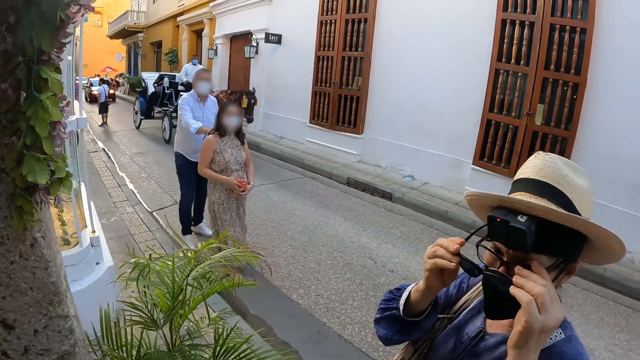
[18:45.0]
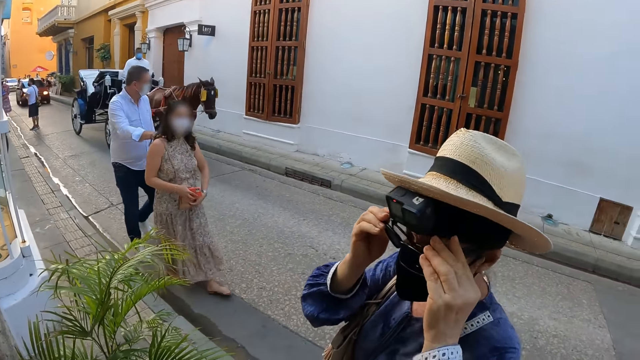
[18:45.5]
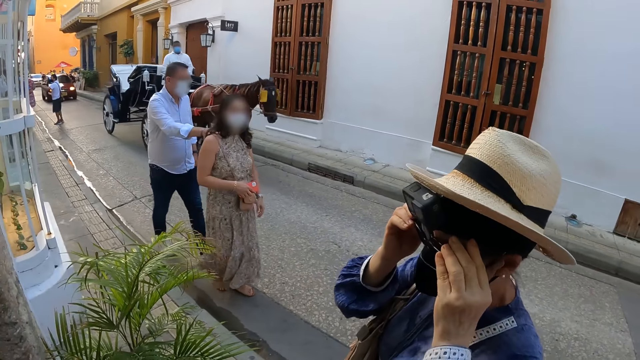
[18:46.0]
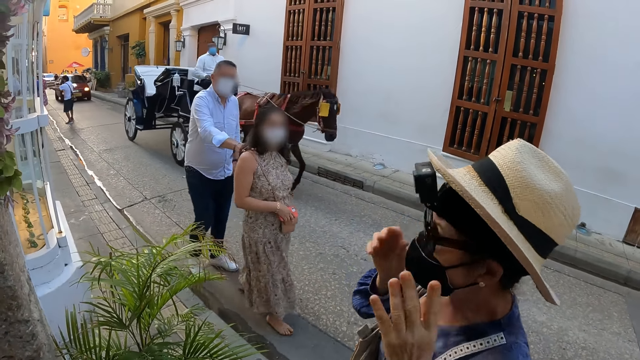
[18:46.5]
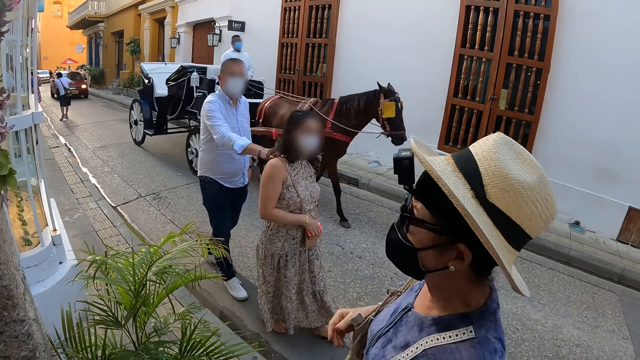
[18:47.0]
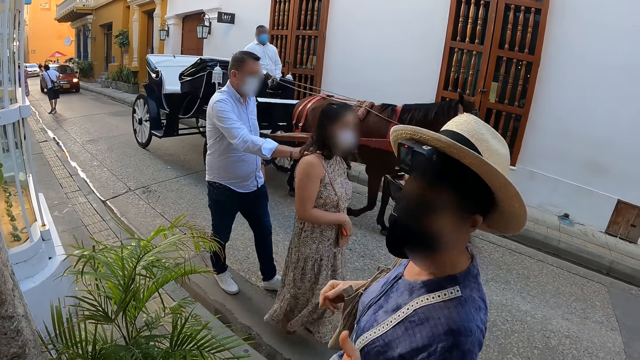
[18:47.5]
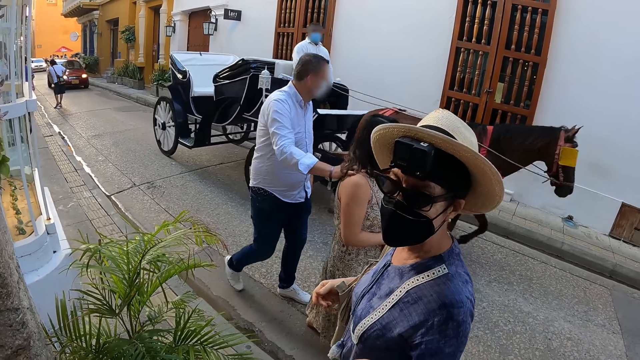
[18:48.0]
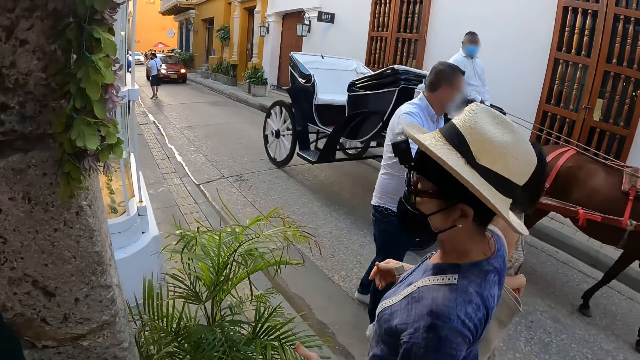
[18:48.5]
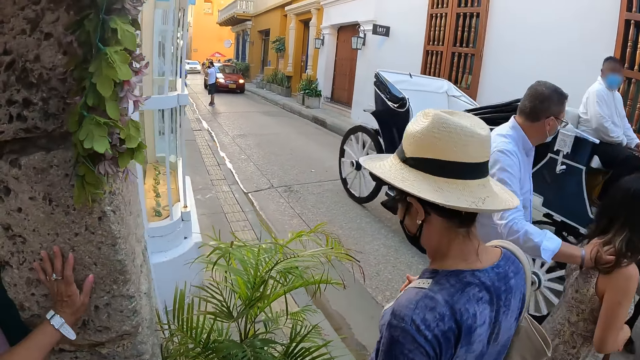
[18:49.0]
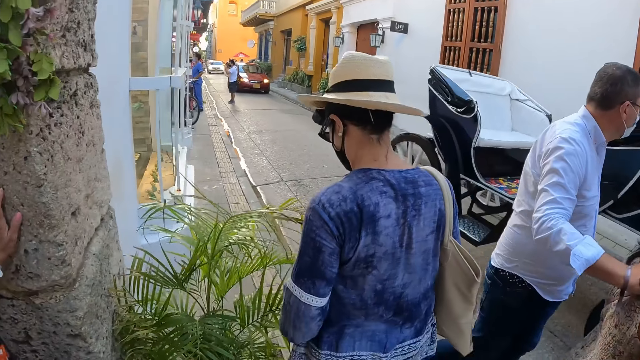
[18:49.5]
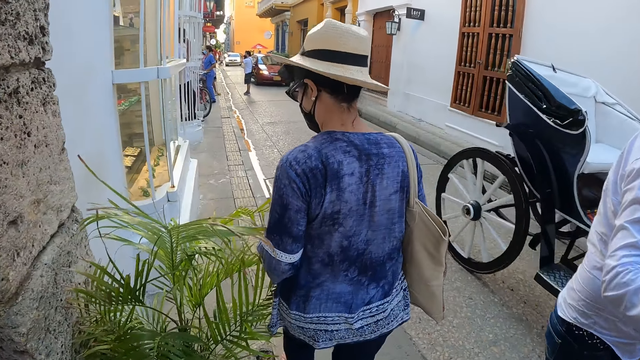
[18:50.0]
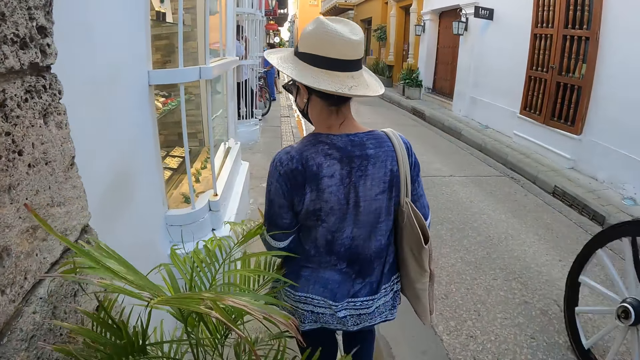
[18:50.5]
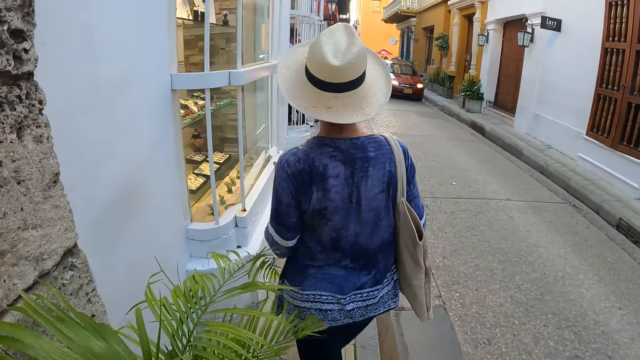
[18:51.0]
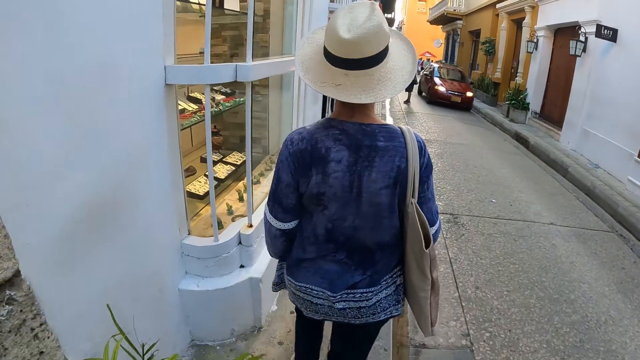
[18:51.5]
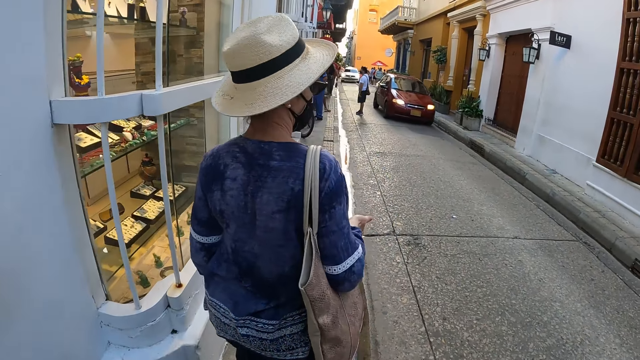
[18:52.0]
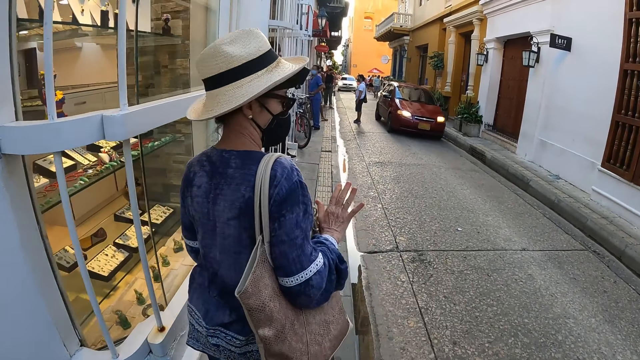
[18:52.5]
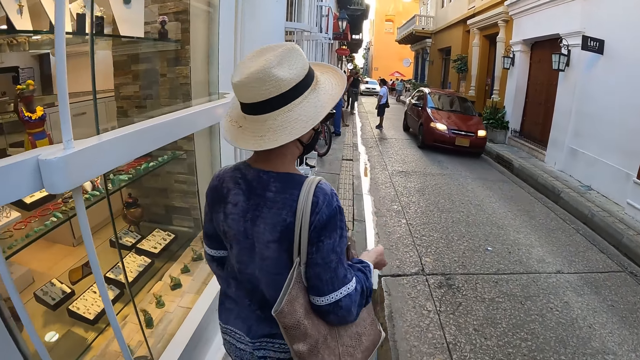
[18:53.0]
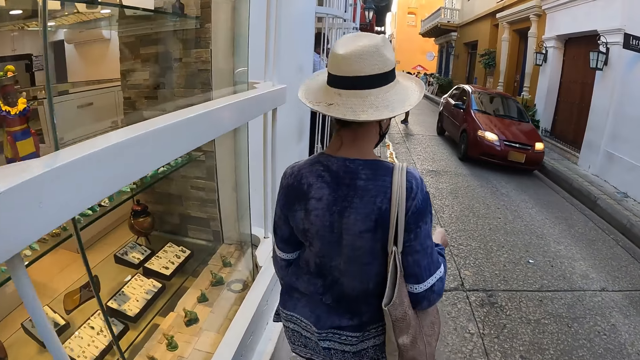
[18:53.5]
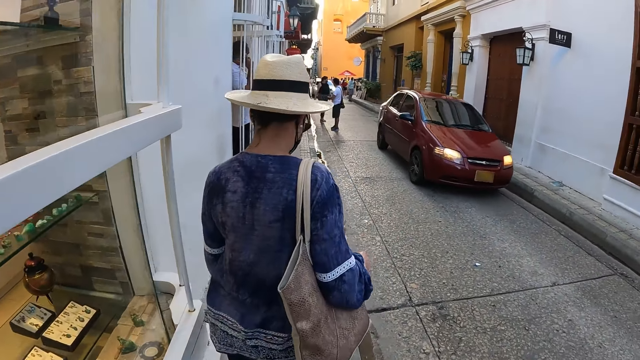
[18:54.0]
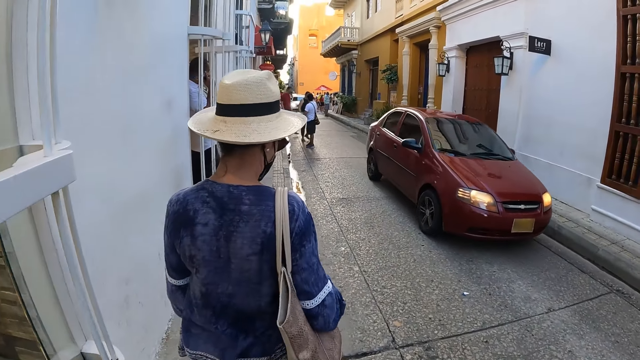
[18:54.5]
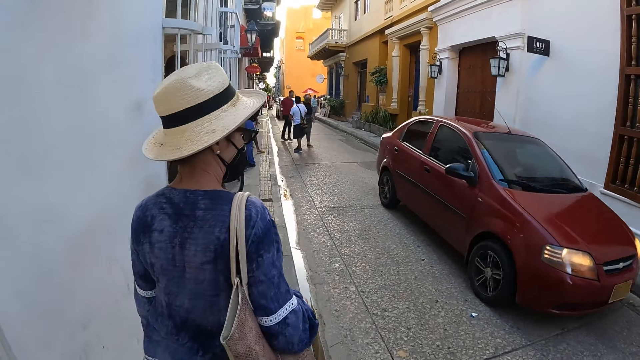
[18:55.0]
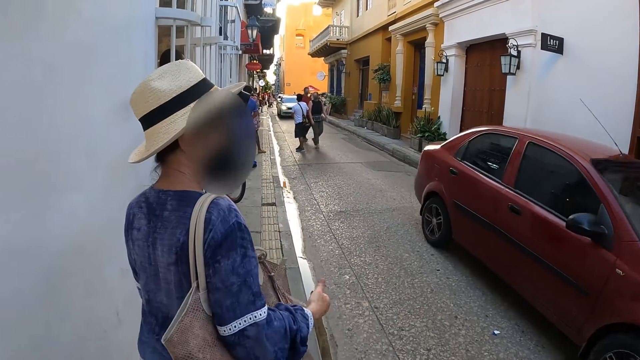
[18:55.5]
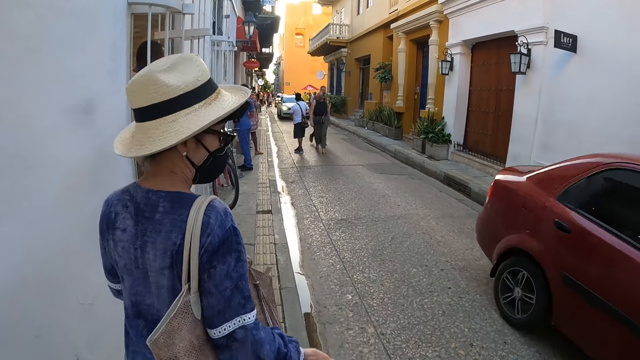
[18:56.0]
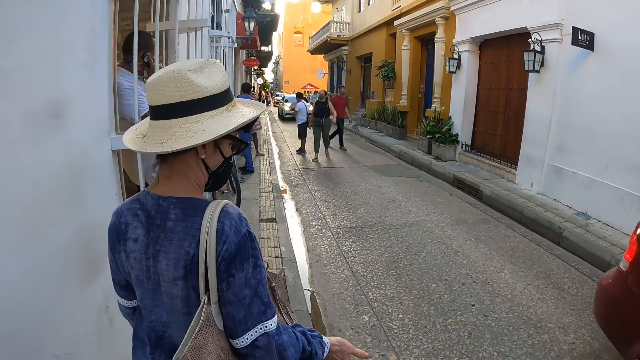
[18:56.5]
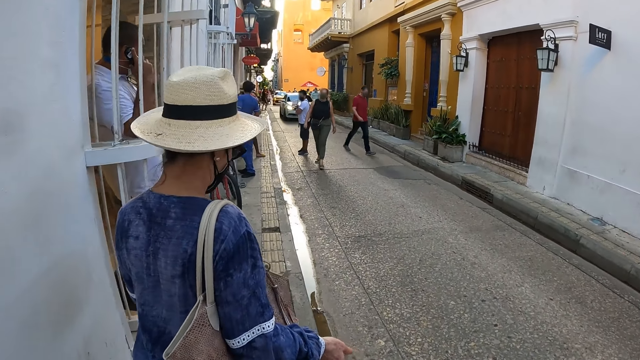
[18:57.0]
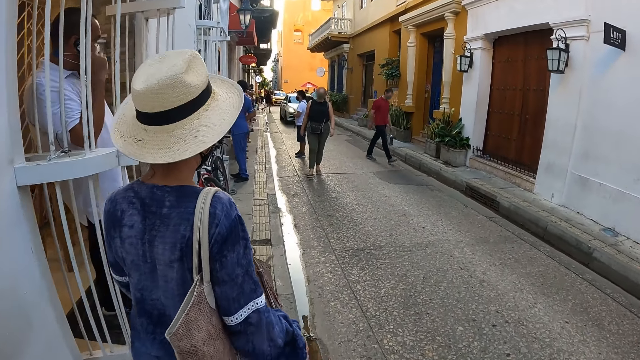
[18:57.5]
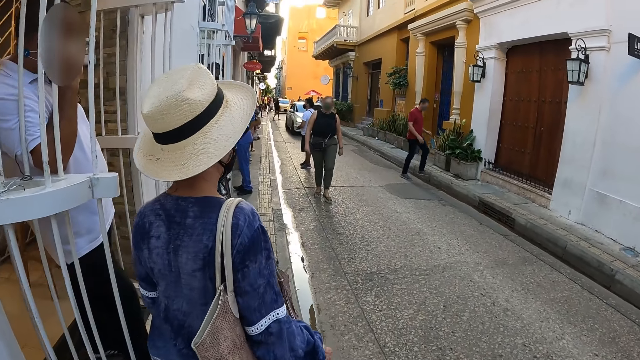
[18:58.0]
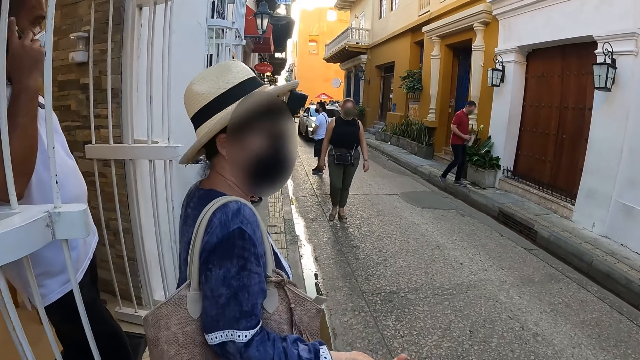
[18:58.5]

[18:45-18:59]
The woman wears the glasses on. A man rides a horse and a carriage past the woman and the camera wearer. Another man and another woman walk past the first woman and the camera wearer. The camera wearer walks on a street with the first woman. They walk on the street. A car drives past the camera wearer and the woman.

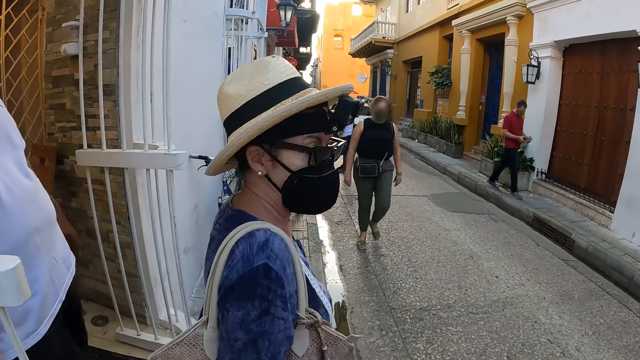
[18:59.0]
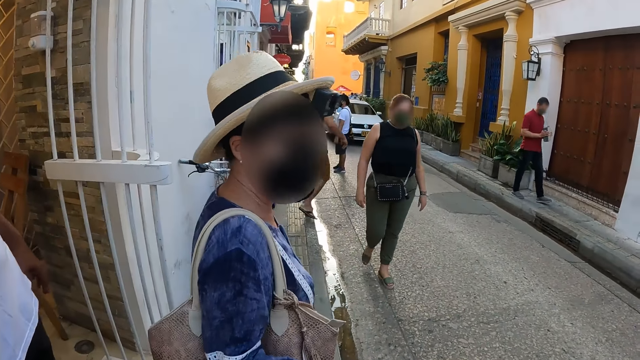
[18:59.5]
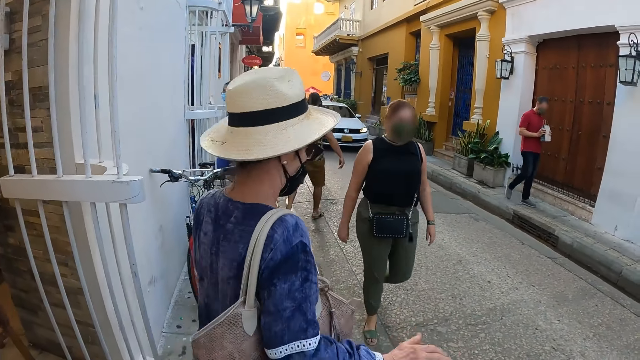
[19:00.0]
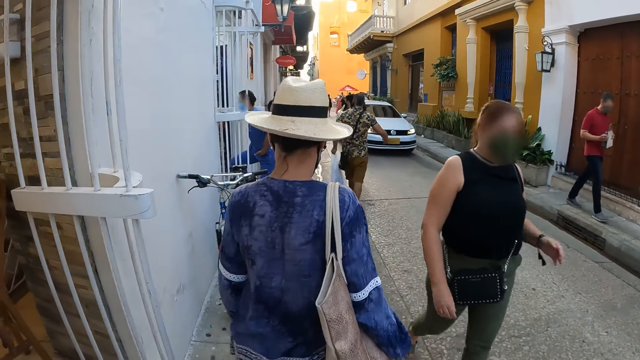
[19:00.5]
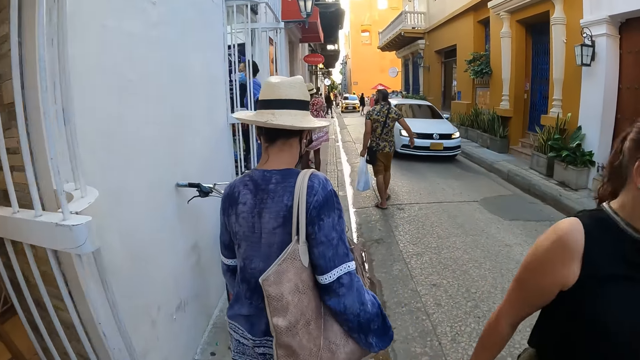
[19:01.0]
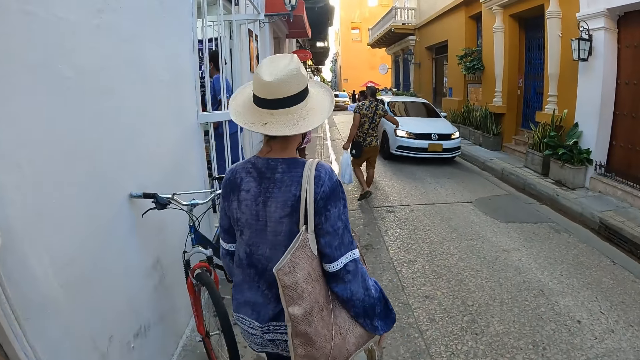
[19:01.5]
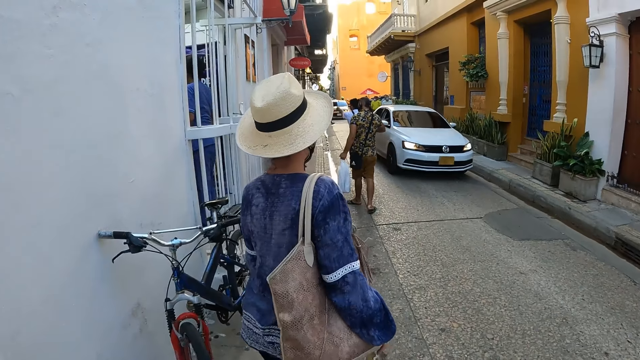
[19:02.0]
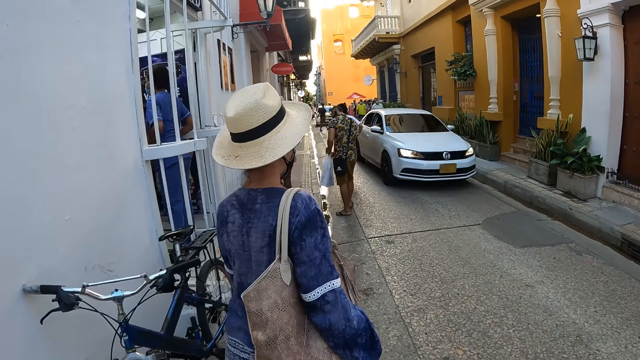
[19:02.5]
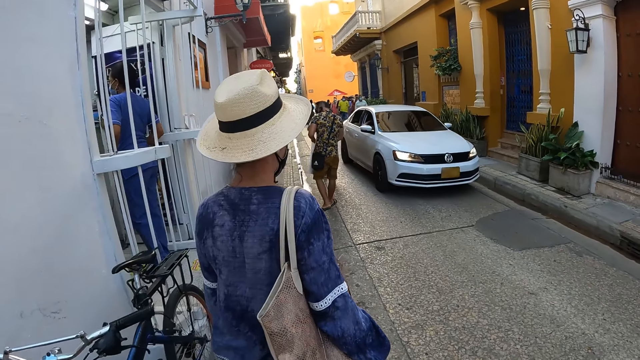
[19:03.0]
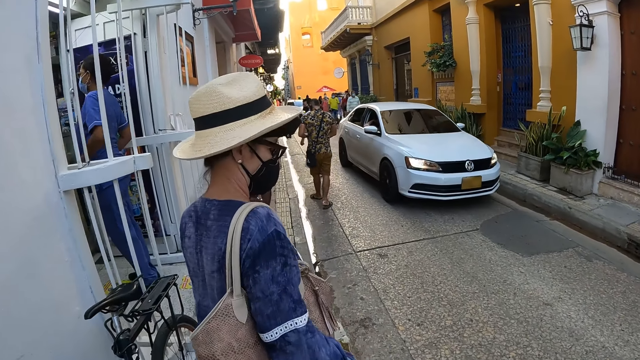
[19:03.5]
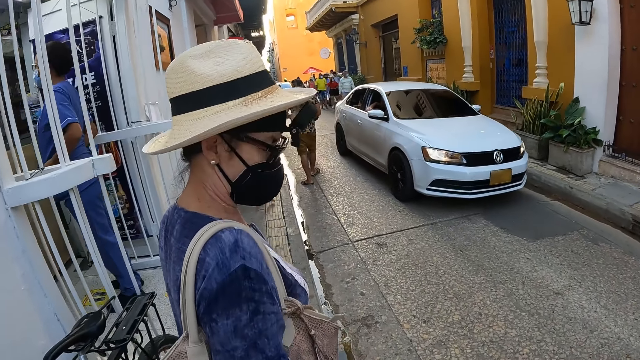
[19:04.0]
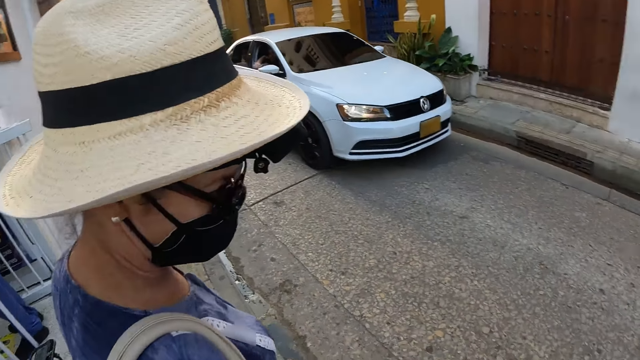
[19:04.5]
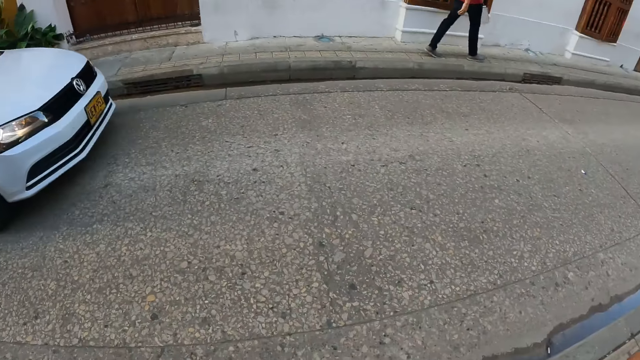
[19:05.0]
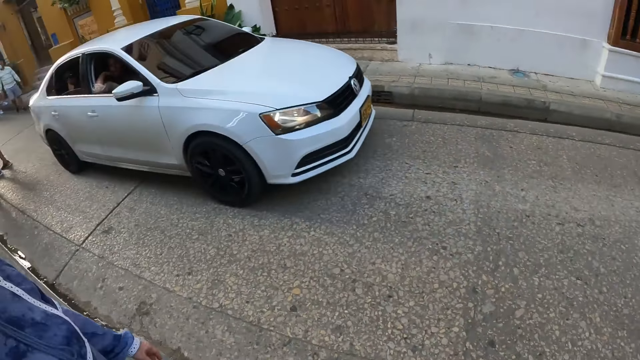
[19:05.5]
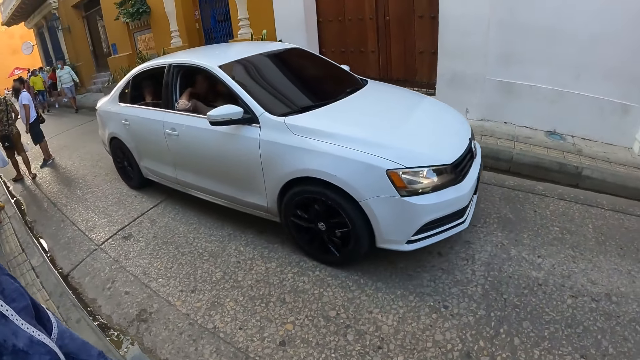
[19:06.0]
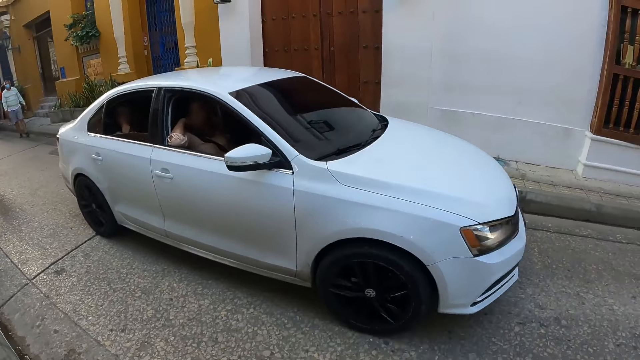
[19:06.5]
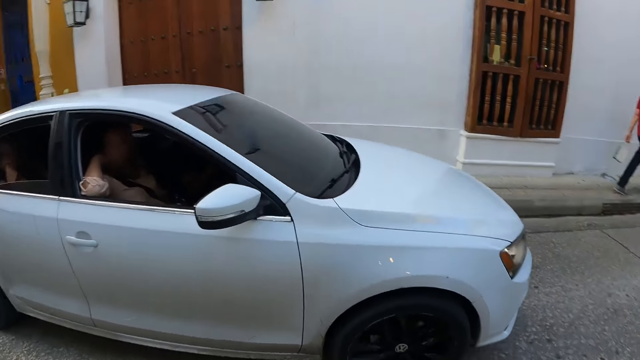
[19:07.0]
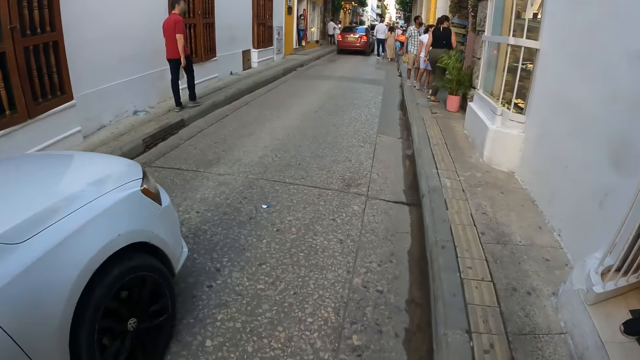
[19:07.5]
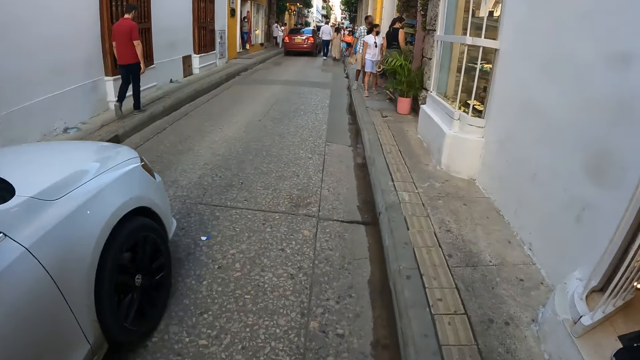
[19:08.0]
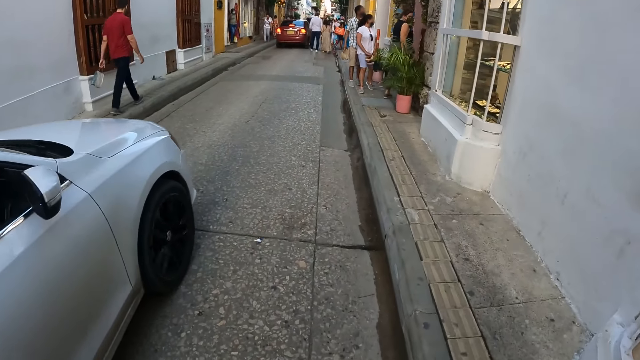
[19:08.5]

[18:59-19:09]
Another woman walks past the camera wearer and the woman. A car drives past the camera wearer and the first woman.
